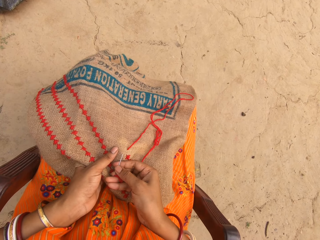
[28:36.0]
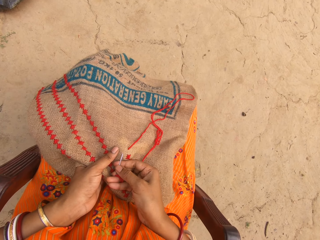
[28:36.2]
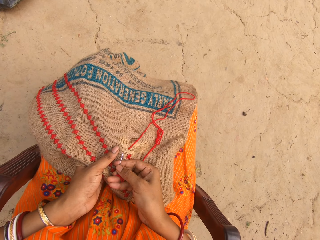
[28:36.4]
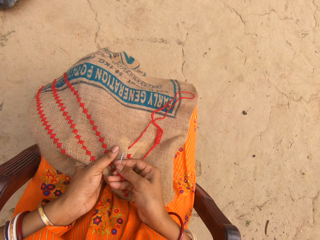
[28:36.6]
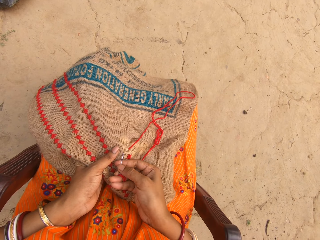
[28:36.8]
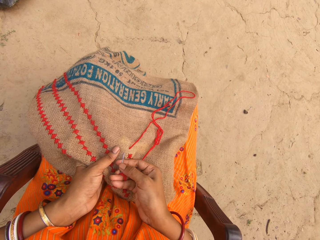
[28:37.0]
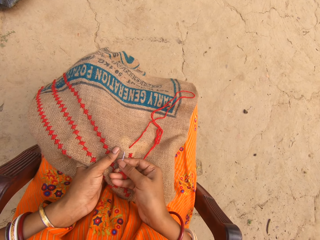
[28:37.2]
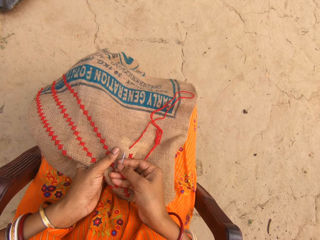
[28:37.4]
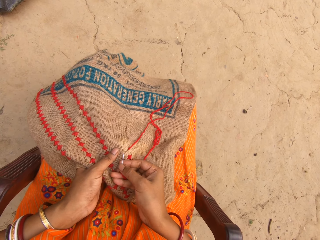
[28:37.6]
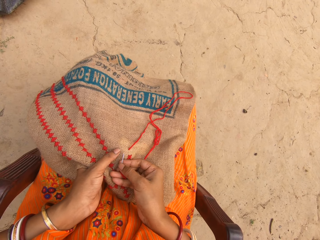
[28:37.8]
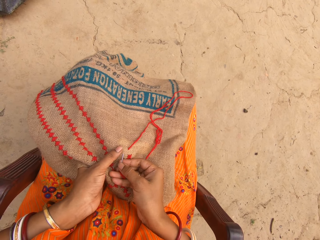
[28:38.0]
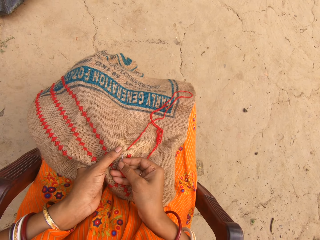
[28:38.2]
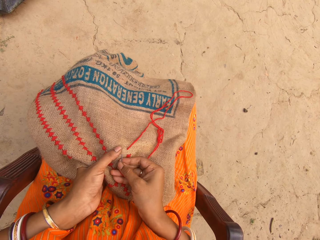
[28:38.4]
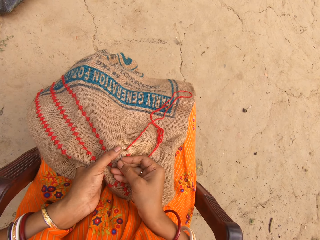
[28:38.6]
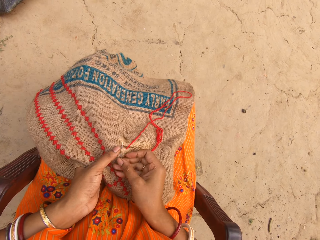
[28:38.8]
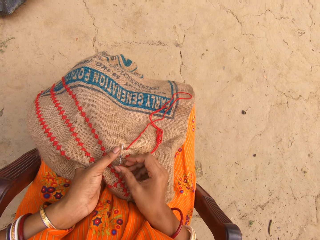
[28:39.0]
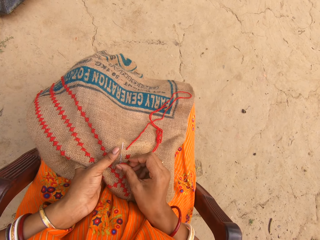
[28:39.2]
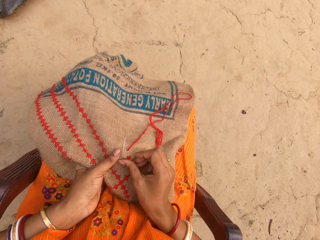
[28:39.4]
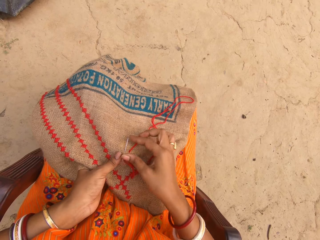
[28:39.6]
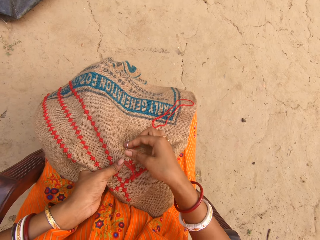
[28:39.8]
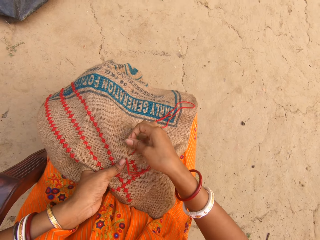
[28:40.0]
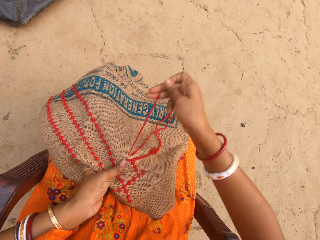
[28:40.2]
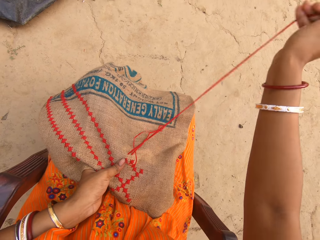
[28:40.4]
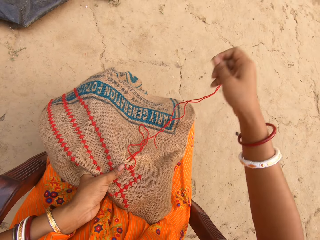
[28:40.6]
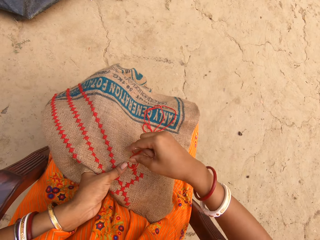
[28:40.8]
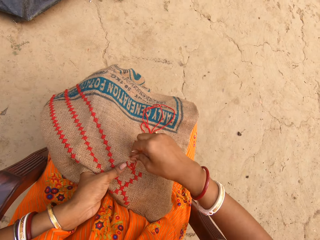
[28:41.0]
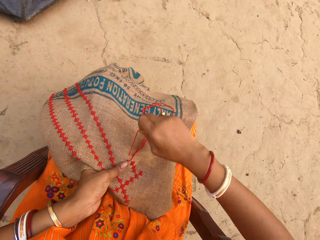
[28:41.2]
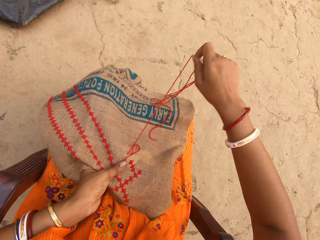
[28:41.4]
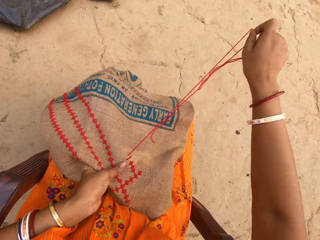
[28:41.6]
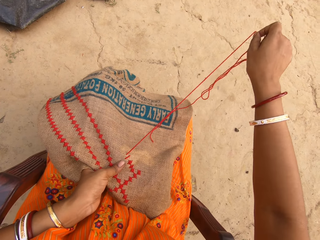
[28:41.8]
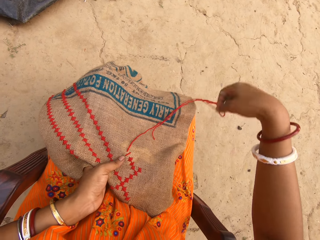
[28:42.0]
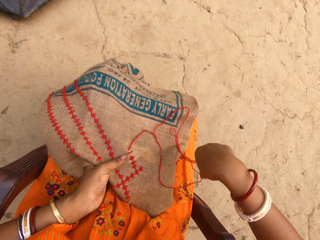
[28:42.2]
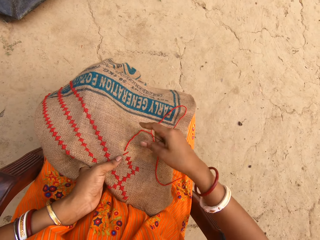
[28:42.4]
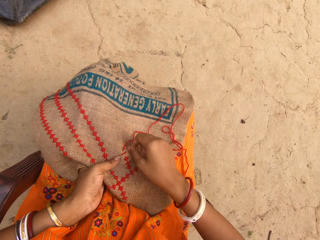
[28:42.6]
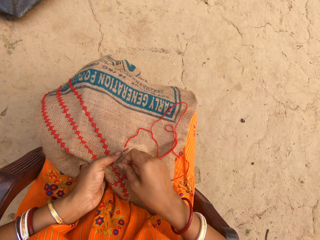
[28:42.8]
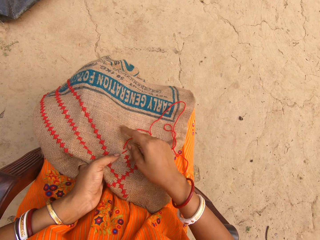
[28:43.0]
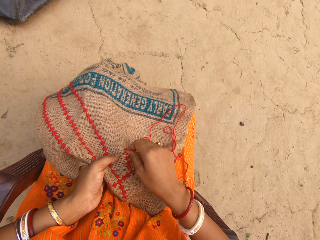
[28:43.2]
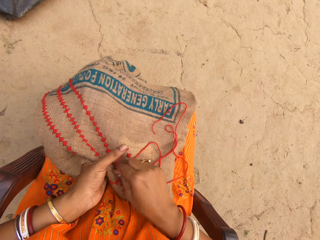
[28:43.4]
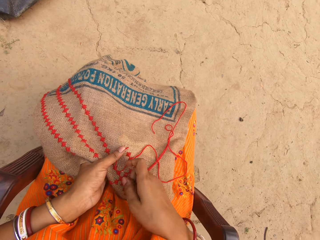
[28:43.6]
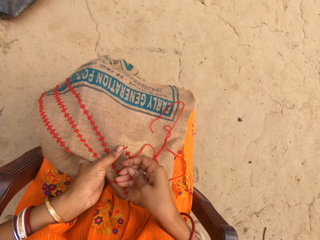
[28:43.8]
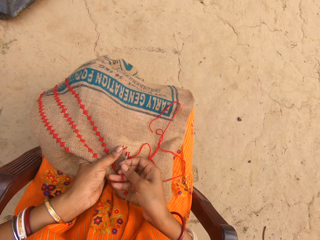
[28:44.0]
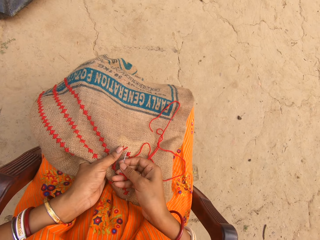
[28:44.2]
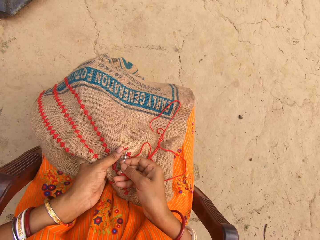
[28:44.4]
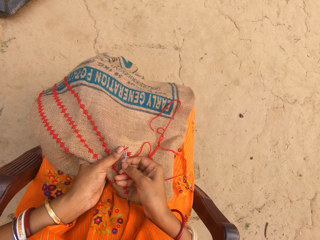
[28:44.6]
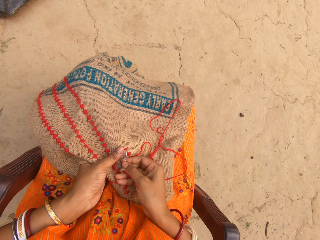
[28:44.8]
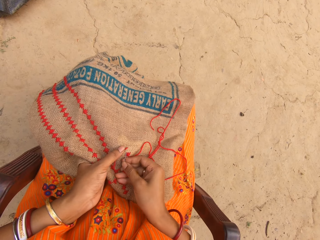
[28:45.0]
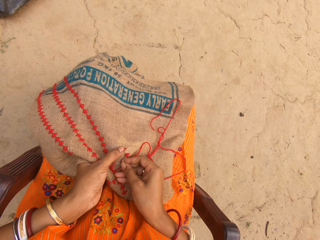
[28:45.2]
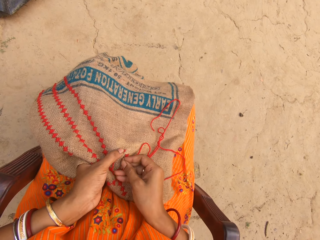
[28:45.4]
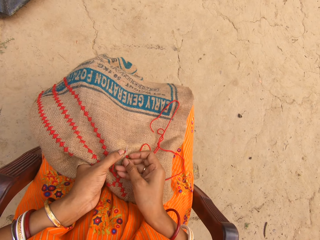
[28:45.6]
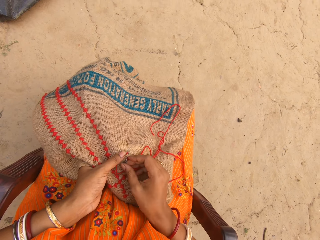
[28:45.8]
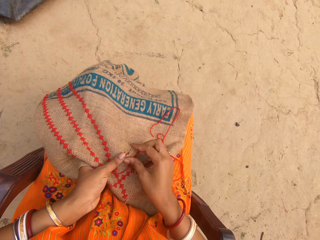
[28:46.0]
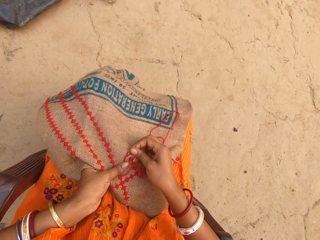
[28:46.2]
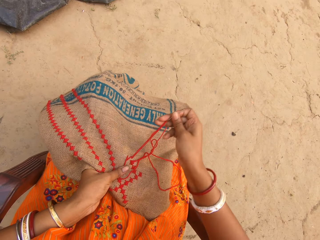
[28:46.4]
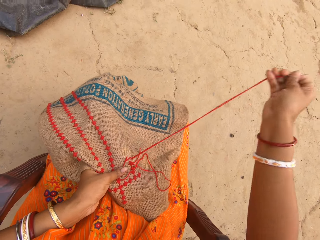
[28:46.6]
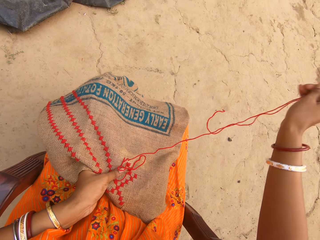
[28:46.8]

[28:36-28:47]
The camera wearer sews the cloth in her left hand with the needle and thread in her right hand. She pulls the thread from the cloth with her right hand. She sews the cloth in her left hand with the needle and thread in her right hand.

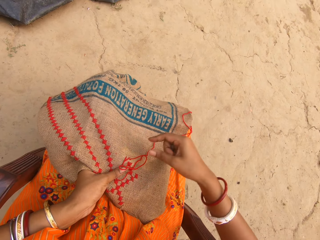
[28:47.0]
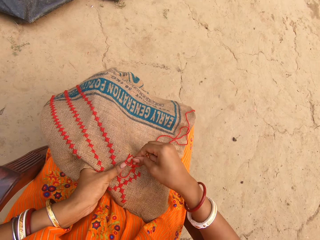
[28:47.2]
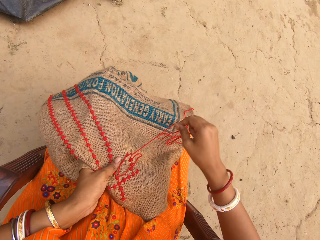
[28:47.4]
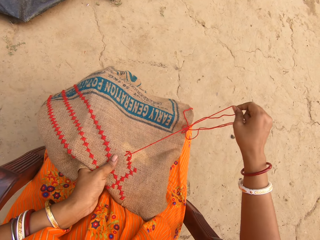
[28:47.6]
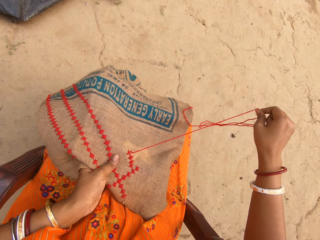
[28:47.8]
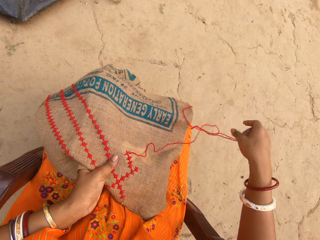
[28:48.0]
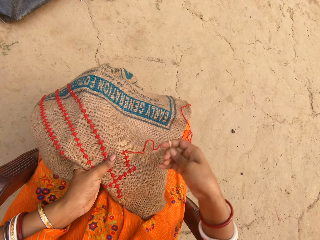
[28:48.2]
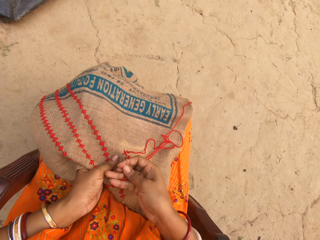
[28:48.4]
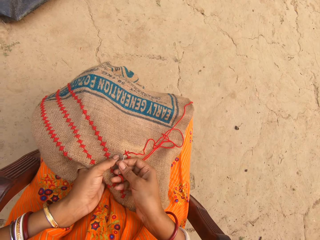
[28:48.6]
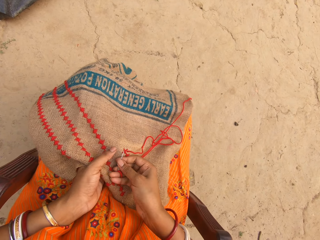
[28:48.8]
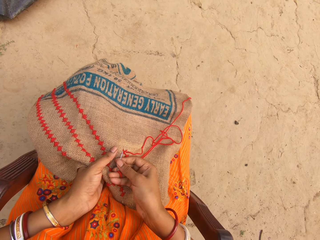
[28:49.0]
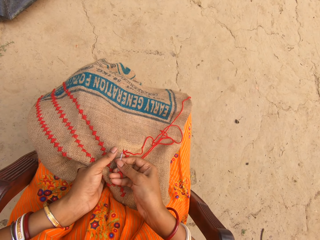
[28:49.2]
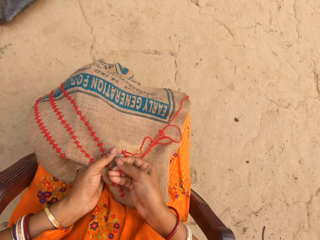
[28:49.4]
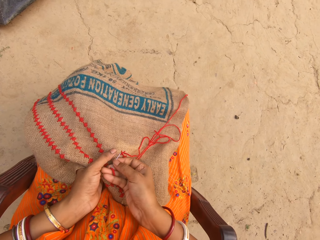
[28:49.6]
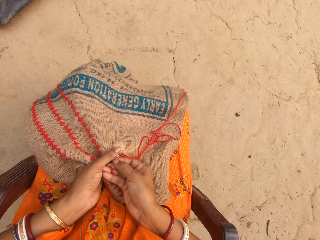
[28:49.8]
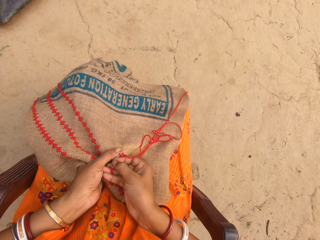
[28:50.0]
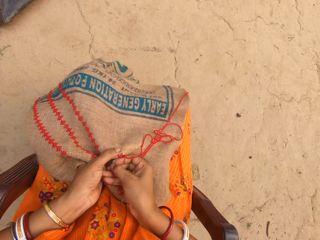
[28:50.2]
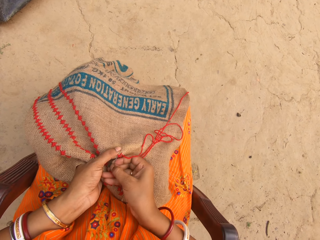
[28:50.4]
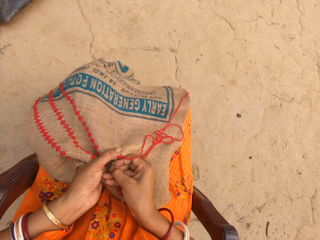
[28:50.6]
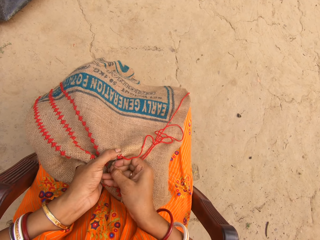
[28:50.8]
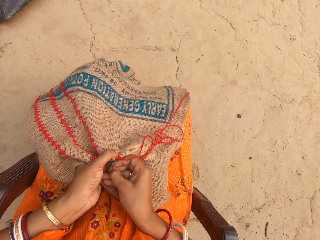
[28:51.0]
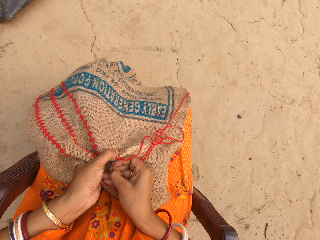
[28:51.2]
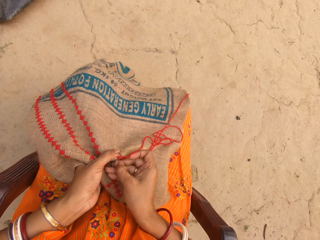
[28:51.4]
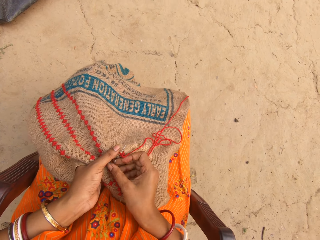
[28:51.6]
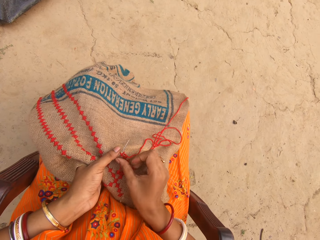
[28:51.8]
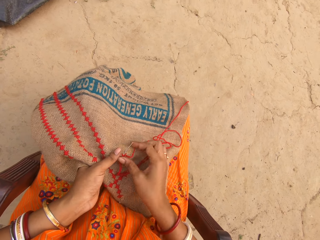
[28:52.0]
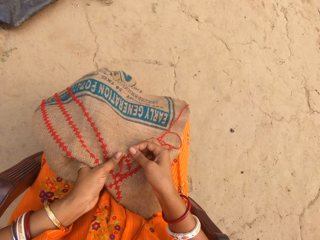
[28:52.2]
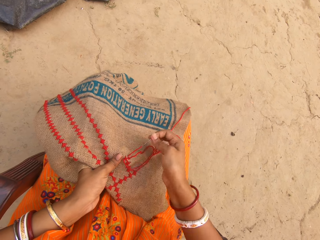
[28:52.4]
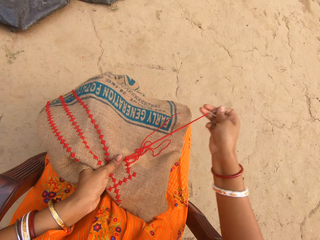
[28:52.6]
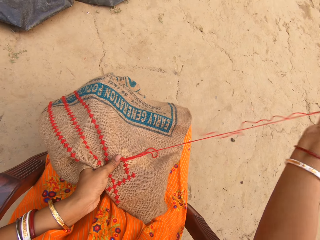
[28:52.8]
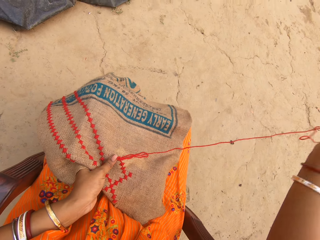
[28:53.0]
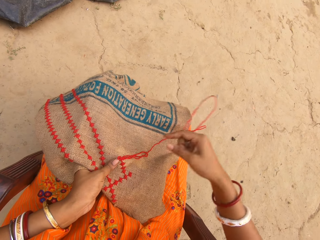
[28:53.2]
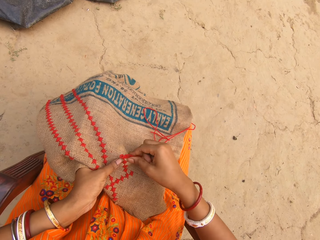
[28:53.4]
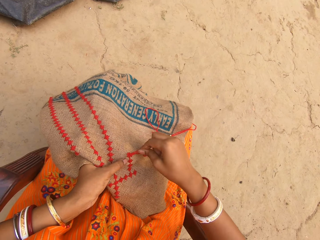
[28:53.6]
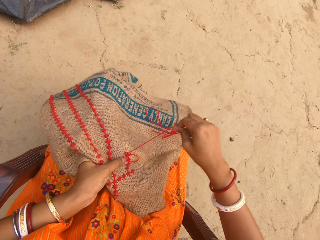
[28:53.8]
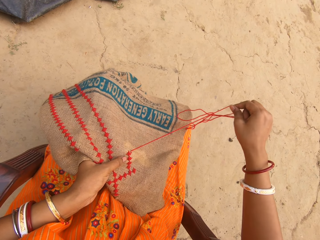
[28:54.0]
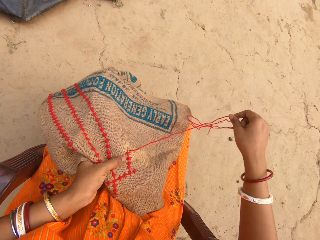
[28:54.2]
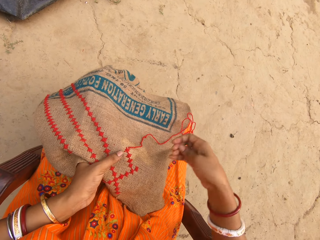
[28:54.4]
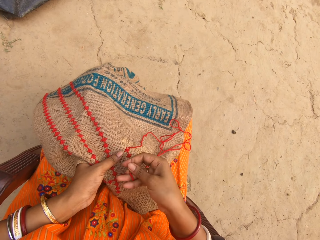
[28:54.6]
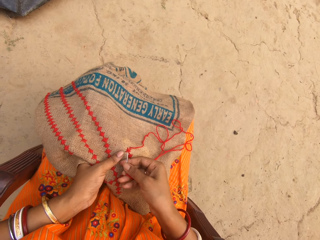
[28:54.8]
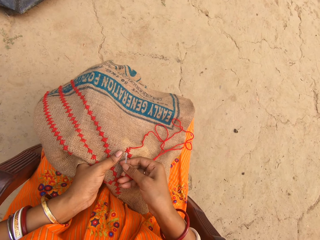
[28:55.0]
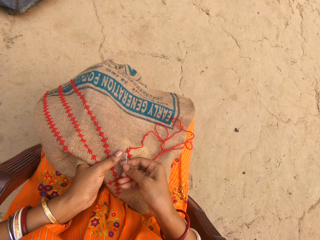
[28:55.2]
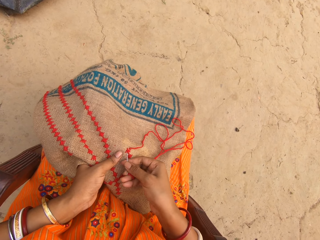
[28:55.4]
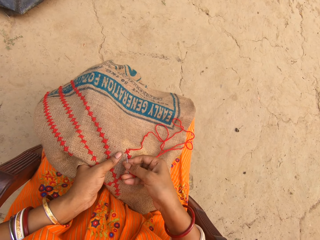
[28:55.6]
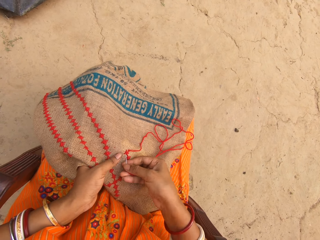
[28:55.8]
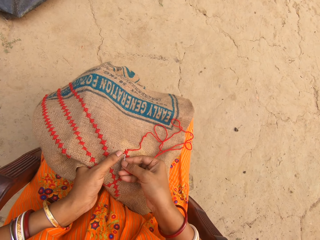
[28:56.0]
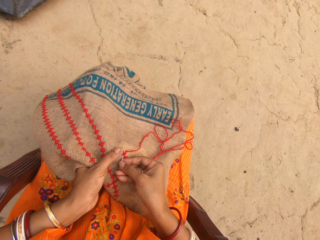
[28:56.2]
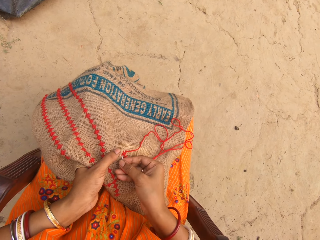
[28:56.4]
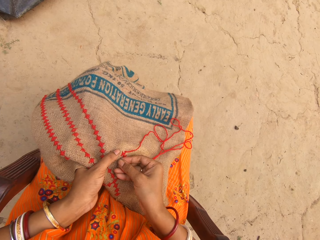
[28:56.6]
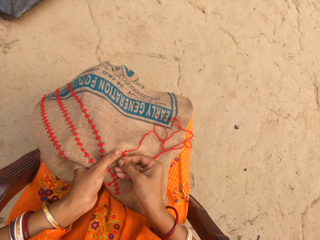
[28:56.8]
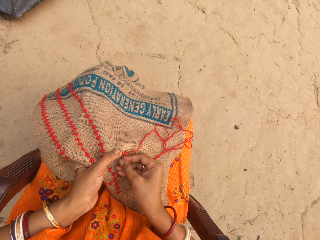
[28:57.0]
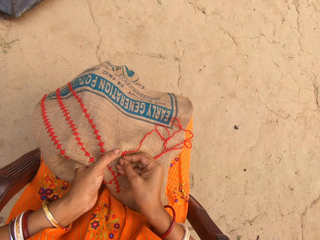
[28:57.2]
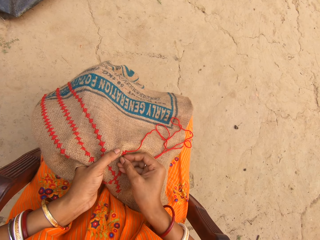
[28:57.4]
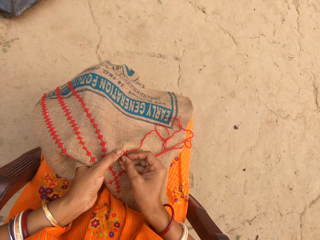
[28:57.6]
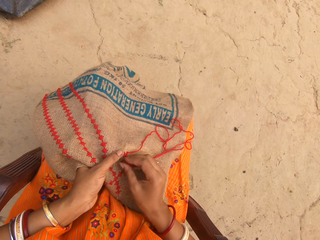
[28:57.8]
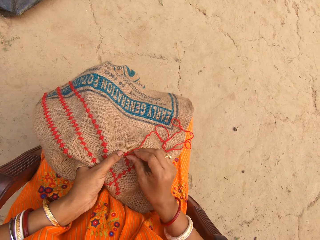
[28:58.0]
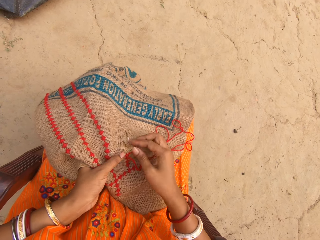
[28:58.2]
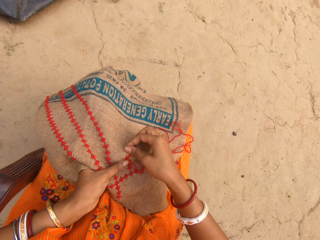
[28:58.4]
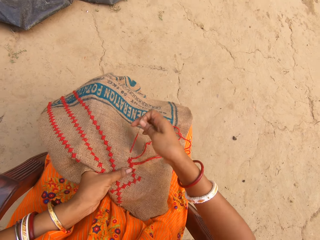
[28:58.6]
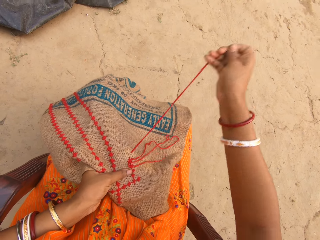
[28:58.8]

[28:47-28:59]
The camera wearer pulls the thread from the cloth with her right hand. She sews the cloth in her left hand with the needle and thread in her right hand. She pulls the thread from the cloth with her right hand. She sews the cloth in her left hand with the needle and thread in her right hand.
